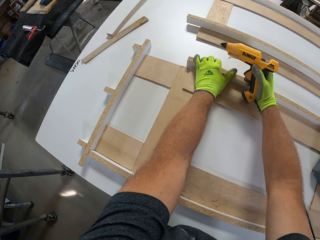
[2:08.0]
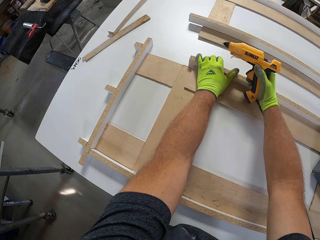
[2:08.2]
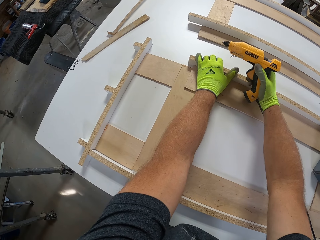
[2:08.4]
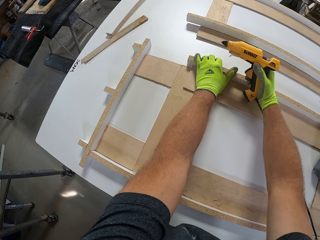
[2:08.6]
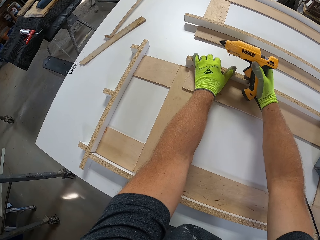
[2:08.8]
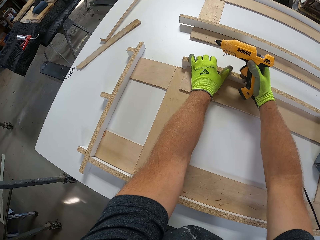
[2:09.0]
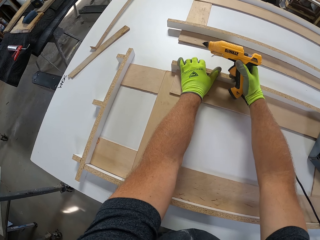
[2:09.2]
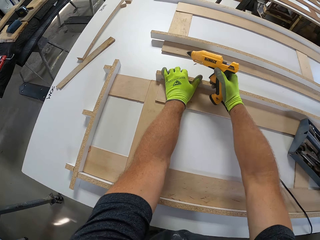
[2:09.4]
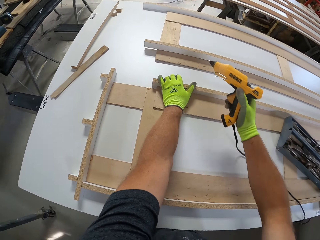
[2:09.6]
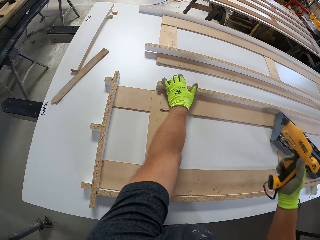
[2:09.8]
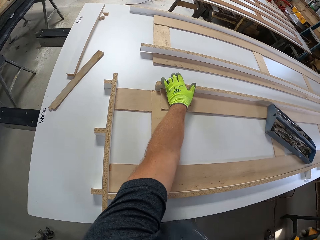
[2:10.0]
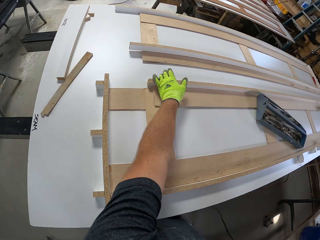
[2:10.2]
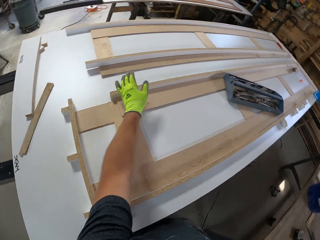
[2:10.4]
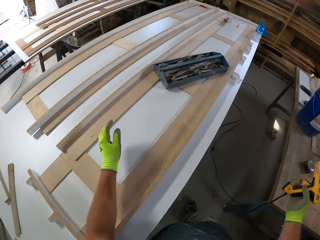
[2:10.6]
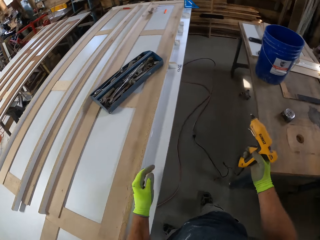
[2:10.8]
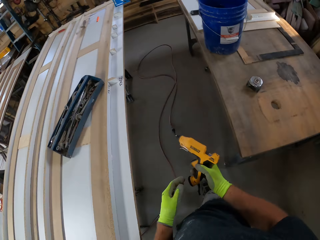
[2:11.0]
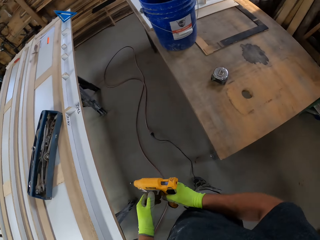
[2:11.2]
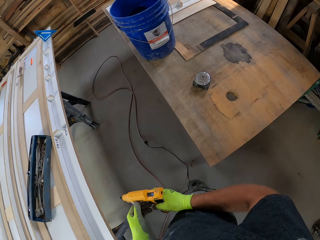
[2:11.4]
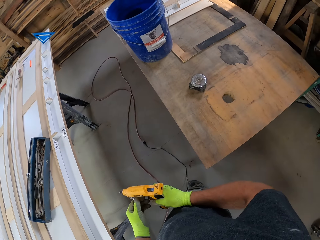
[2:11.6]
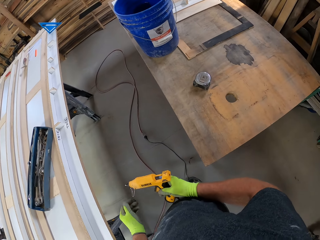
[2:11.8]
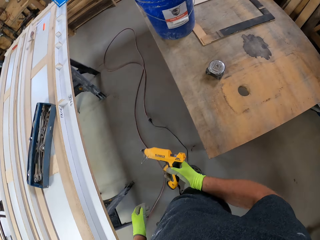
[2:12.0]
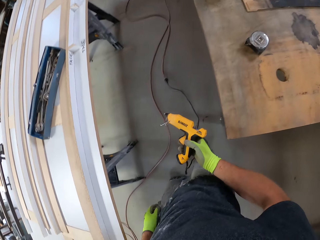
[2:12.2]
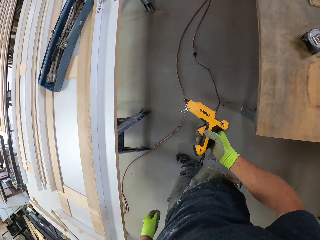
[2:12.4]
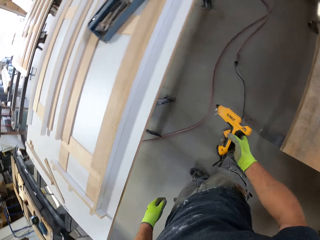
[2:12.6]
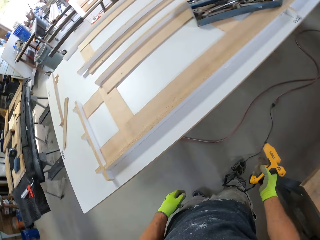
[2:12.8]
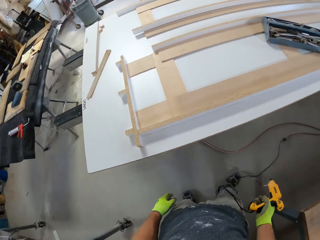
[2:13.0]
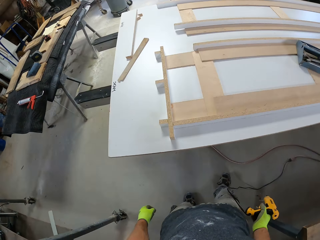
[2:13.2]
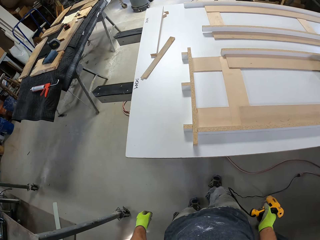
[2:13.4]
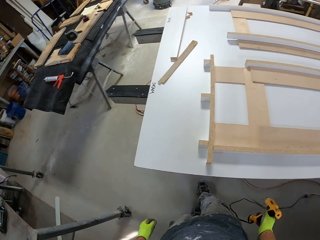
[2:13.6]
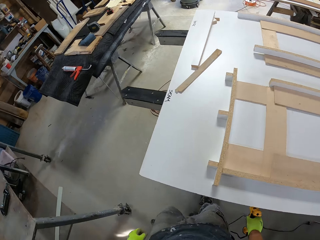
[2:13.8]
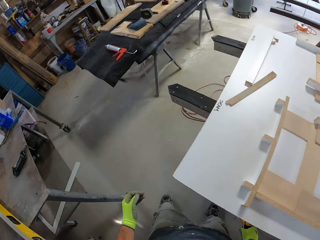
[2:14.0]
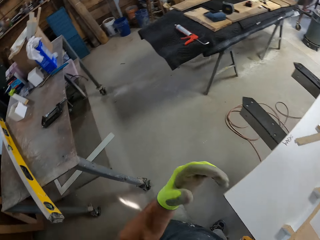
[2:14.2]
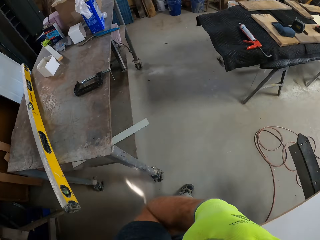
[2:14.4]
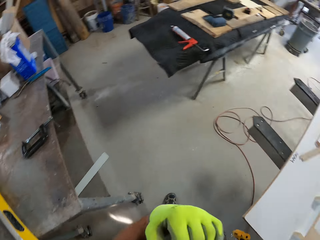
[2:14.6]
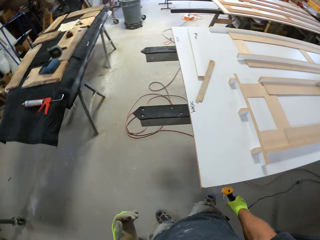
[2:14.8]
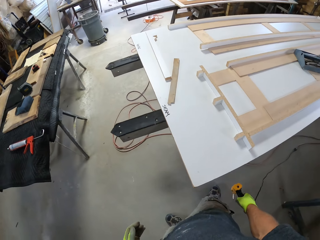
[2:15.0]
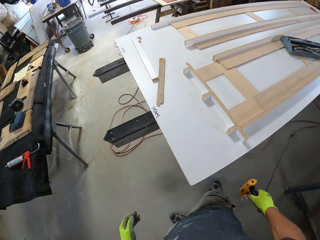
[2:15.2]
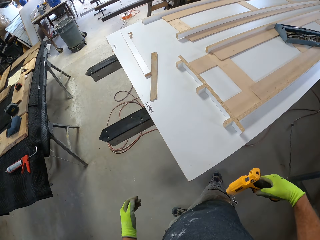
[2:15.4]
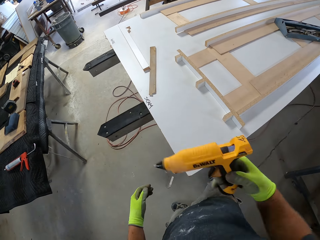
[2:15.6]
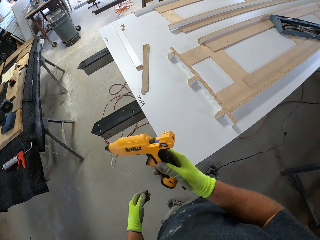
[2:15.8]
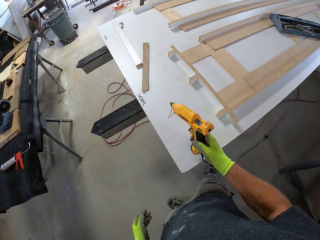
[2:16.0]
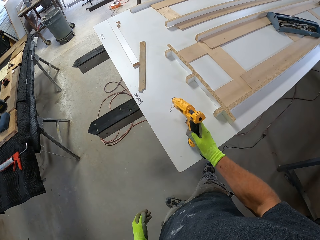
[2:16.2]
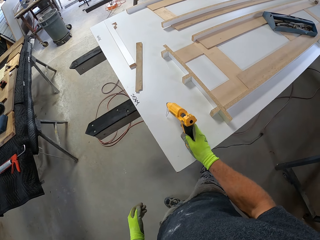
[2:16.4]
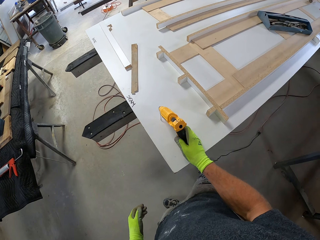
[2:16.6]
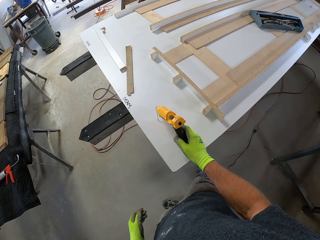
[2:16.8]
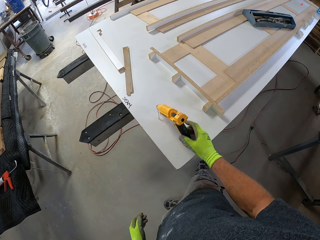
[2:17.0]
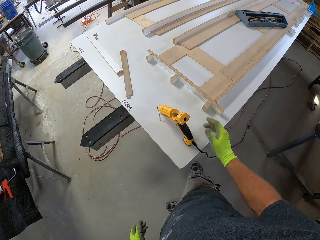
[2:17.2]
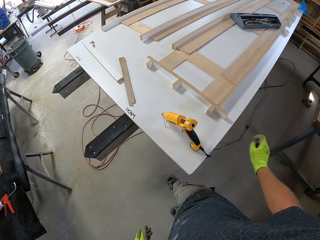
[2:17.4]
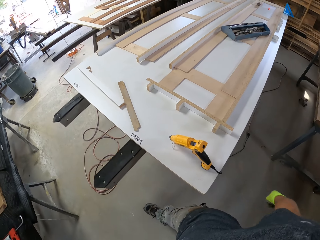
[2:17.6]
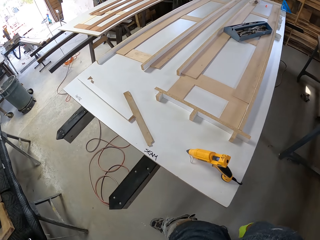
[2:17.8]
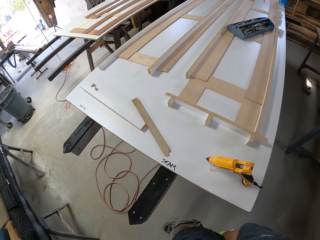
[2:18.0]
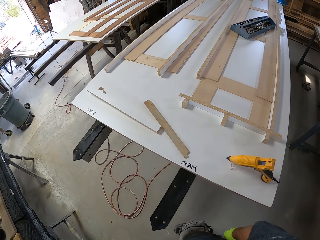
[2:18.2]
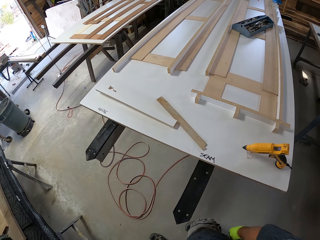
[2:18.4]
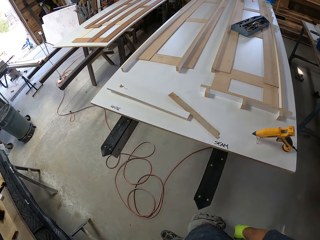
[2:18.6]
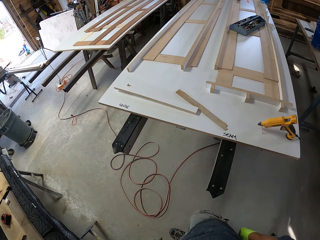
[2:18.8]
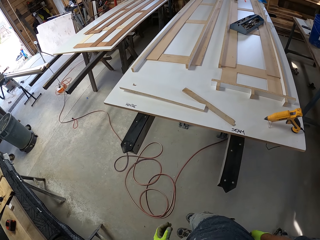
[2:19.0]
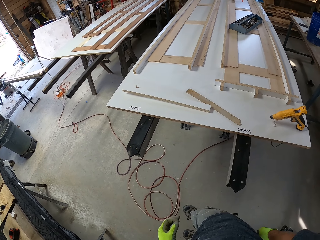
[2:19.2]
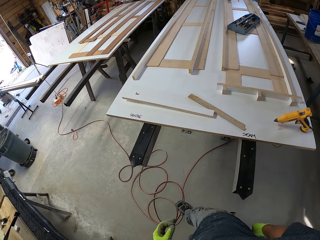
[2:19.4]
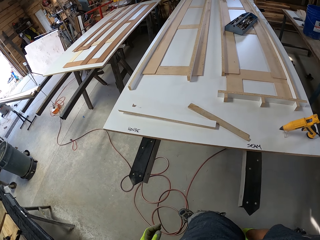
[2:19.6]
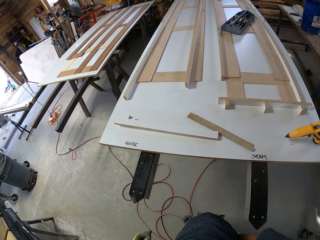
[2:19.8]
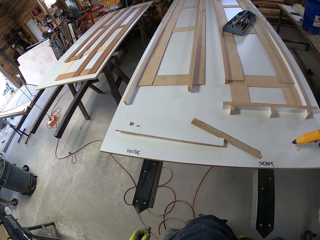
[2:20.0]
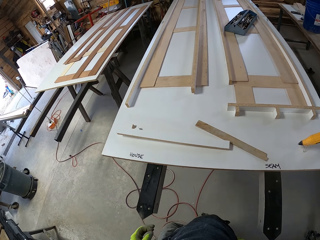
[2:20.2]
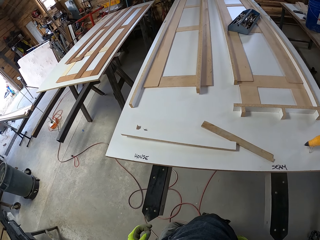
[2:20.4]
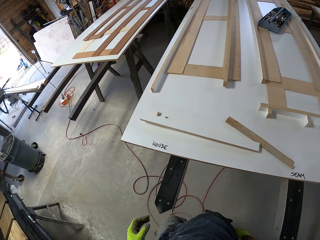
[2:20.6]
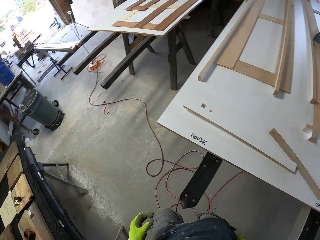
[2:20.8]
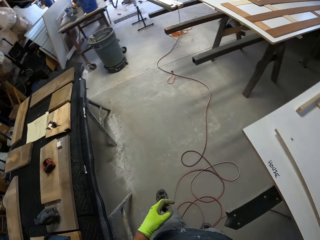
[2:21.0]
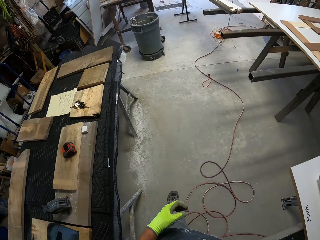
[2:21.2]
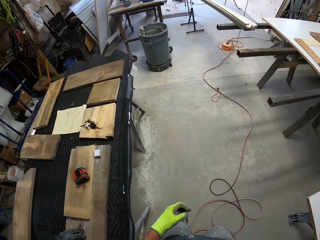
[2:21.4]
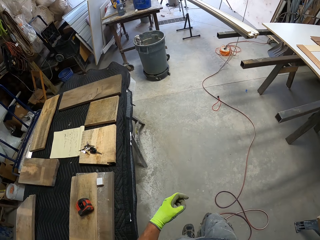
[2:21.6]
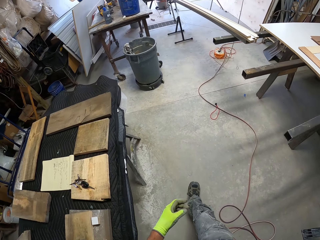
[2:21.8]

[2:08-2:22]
The camera wearer stands up. He opens the clip on the electric glue gun. He walks around the table. He does something with his left hand. He places the electric gun on the white board. He walks around the workshop.

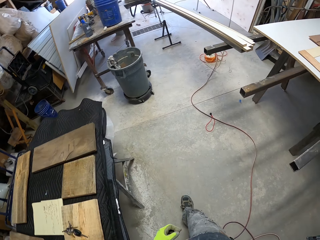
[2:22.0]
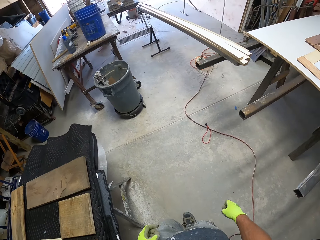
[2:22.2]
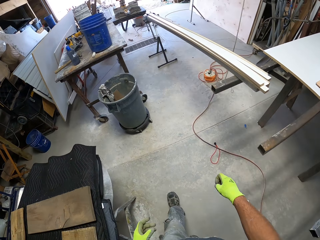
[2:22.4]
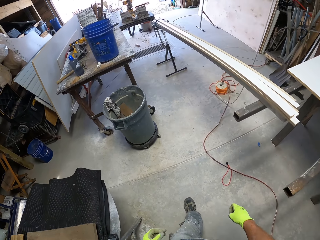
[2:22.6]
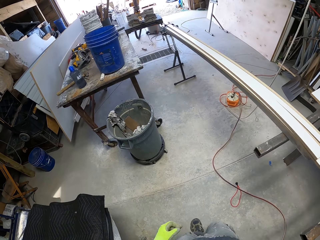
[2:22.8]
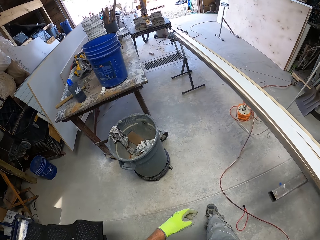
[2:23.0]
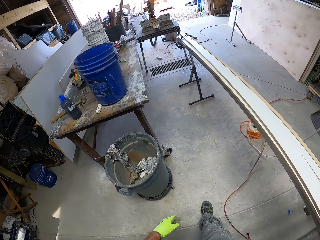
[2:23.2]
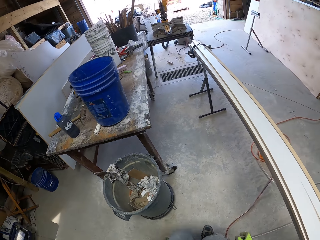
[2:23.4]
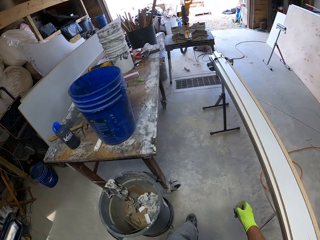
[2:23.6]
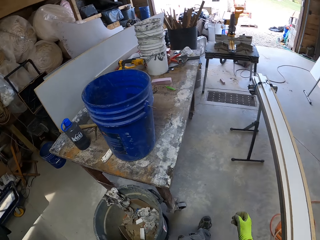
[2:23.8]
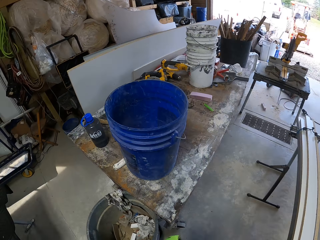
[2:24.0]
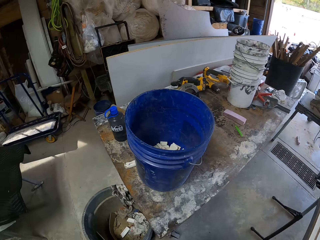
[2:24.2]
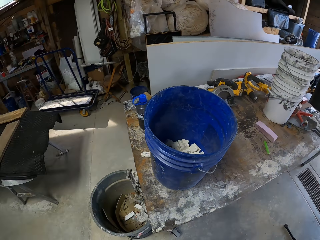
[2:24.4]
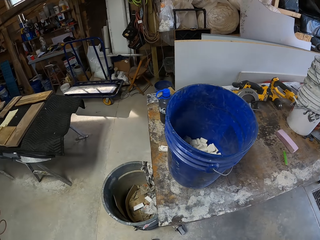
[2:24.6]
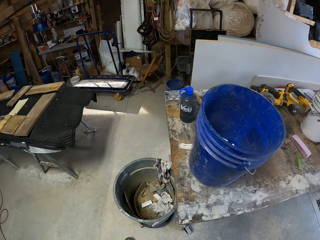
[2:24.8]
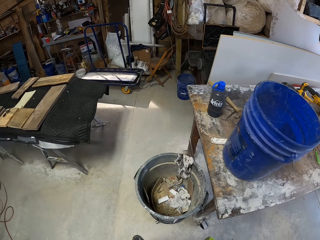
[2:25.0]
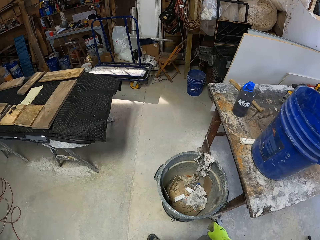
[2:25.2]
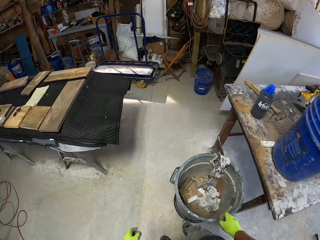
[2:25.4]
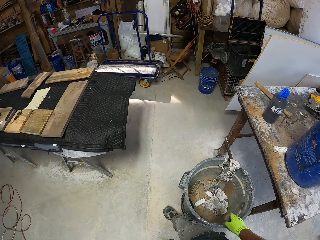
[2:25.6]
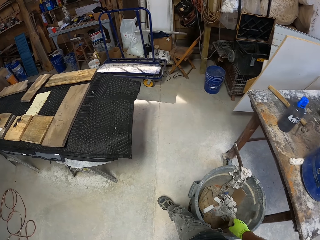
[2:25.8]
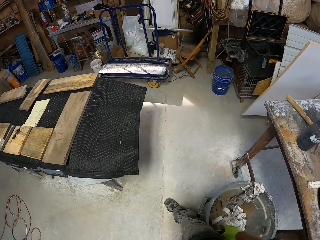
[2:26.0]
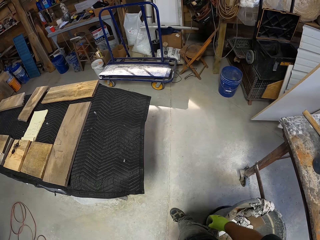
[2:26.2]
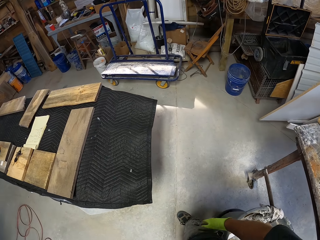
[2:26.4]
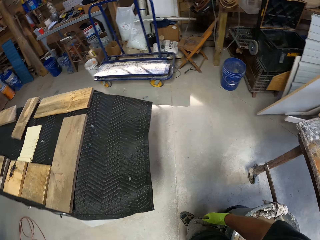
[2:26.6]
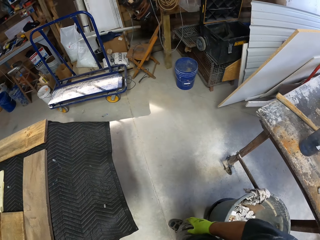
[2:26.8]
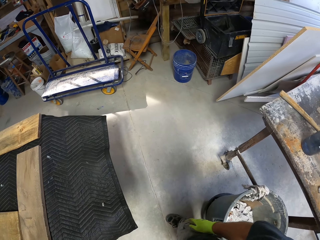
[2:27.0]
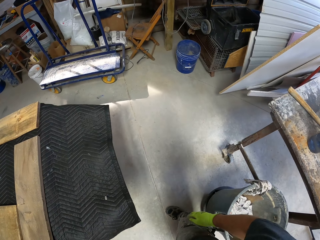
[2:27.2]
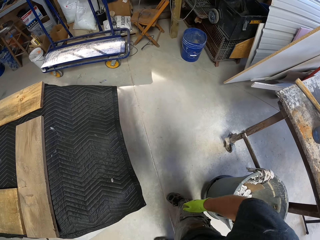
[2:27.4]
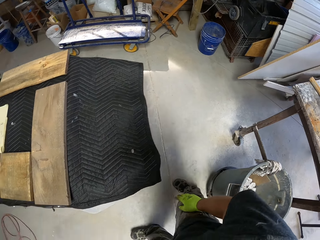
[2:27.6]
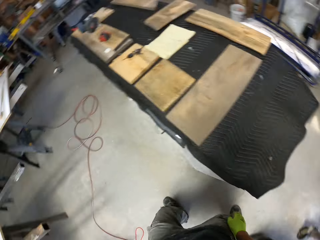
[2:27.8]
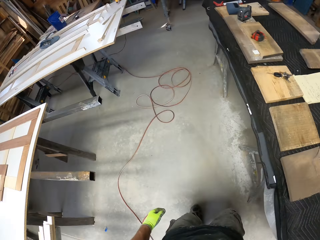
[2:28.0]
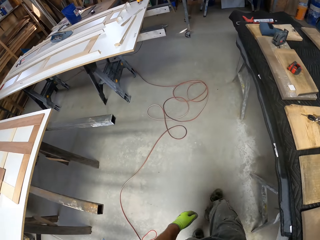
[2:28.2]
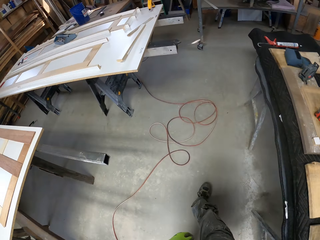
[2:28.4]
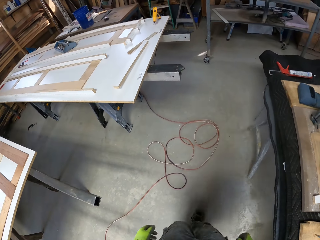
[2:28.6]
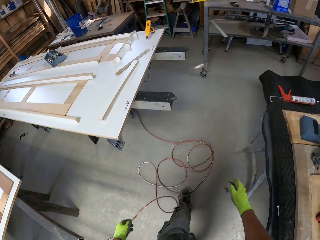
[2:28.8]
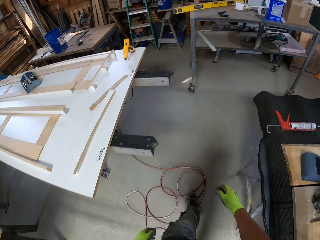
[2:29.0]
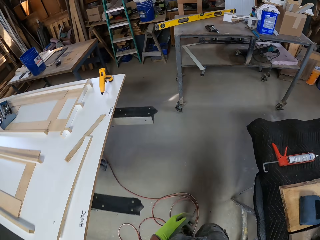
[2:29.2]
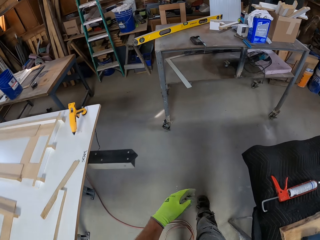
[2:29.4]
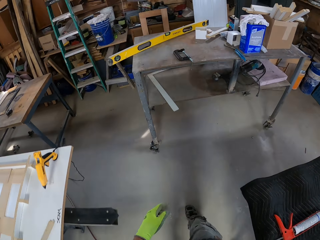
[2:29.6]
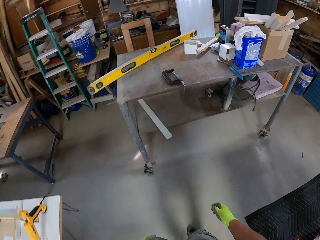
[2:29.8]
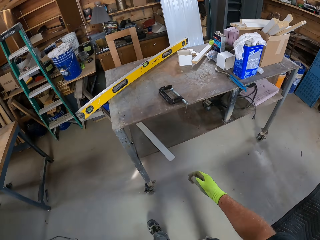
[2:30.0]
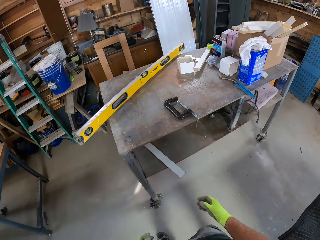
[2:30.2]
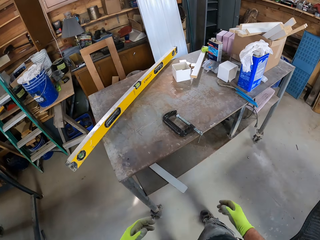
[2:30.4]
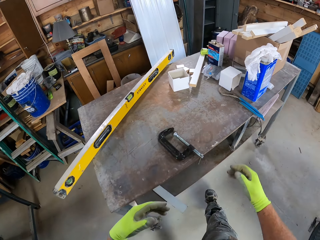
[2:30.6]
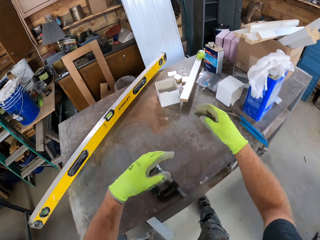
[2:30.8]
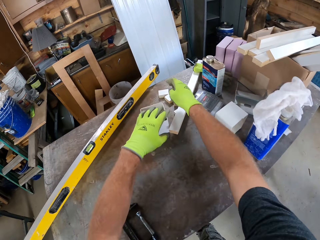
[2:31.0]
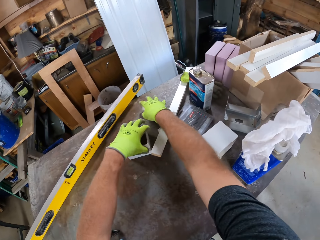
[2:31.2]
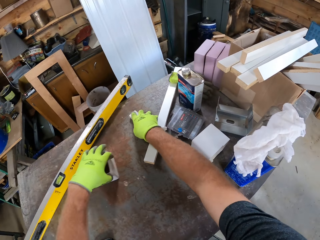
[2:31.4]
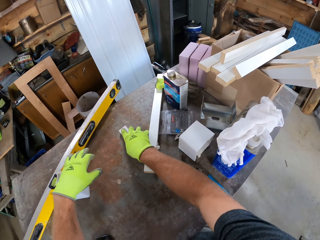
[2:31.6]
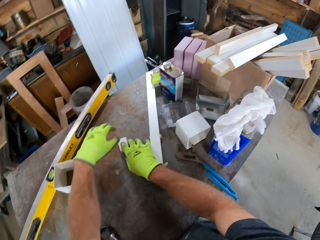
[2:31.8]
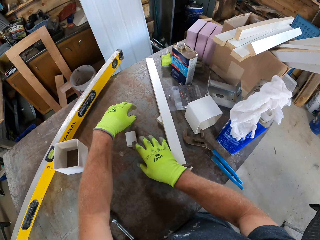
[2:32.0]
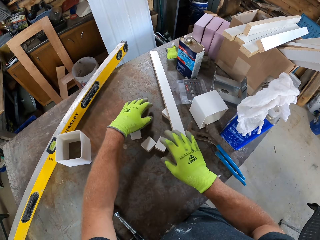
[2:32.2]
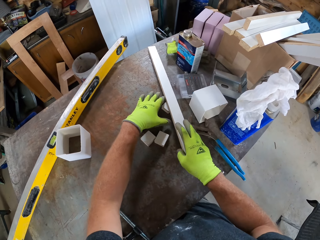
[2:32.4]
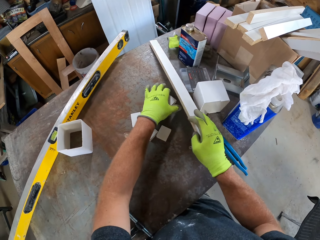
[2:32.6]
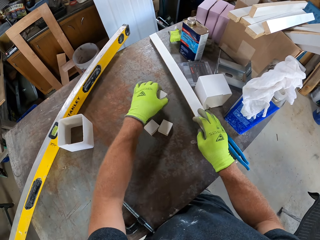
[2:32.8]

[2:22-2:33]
The camera wearer picks up the wood blocks on the table.
